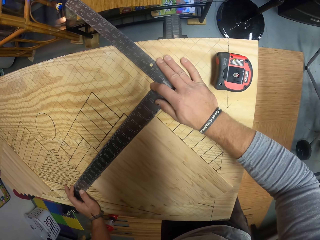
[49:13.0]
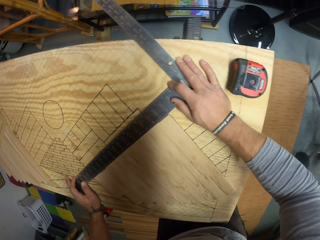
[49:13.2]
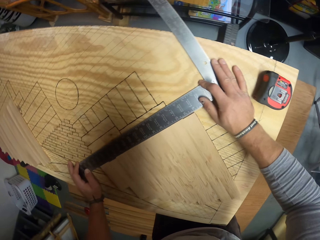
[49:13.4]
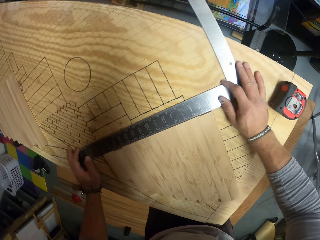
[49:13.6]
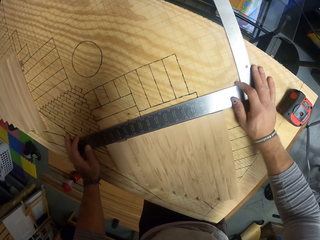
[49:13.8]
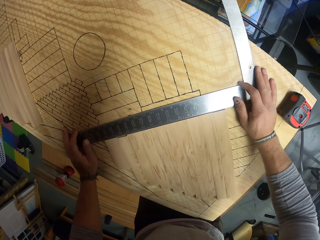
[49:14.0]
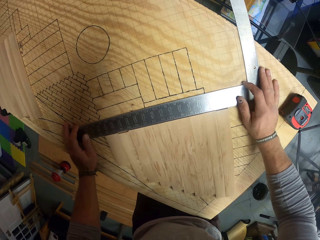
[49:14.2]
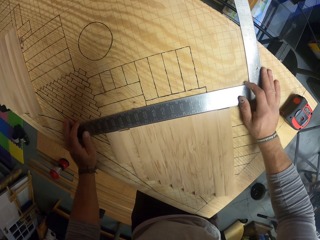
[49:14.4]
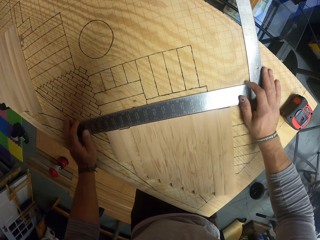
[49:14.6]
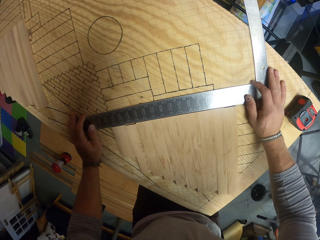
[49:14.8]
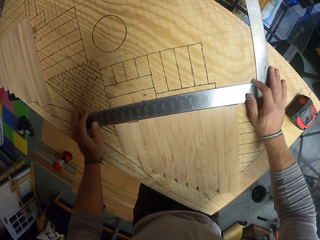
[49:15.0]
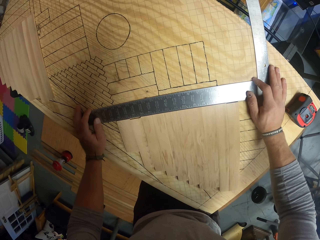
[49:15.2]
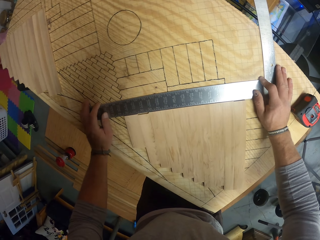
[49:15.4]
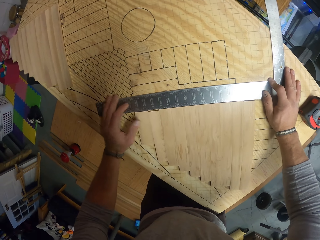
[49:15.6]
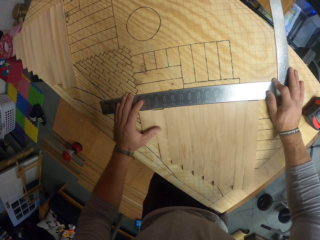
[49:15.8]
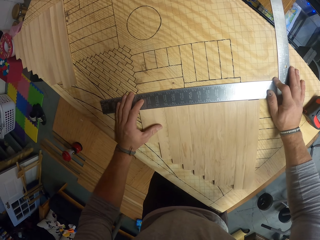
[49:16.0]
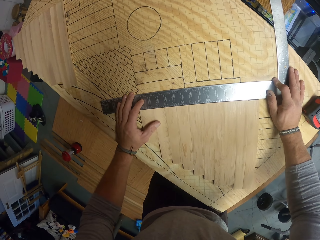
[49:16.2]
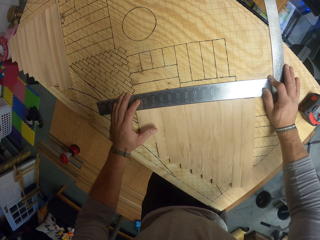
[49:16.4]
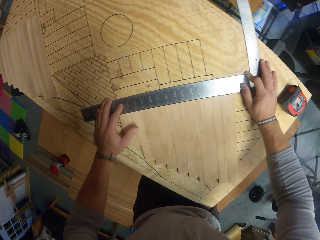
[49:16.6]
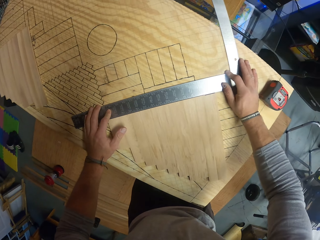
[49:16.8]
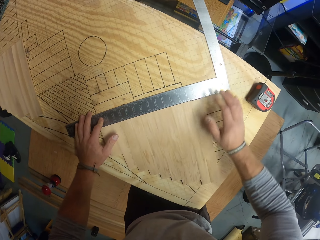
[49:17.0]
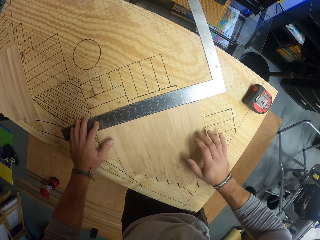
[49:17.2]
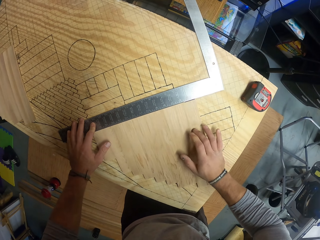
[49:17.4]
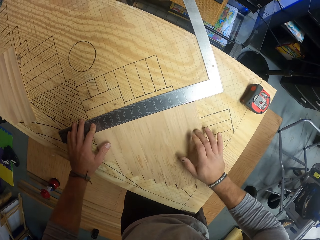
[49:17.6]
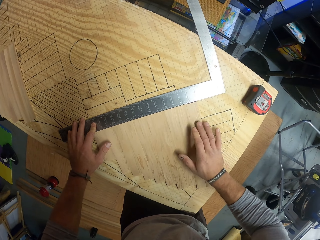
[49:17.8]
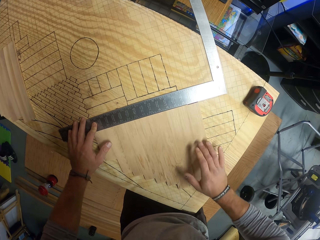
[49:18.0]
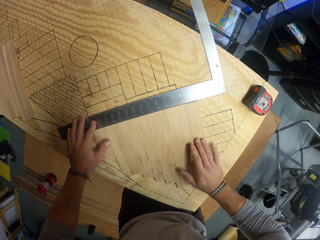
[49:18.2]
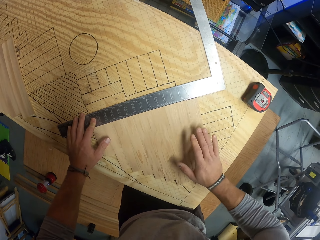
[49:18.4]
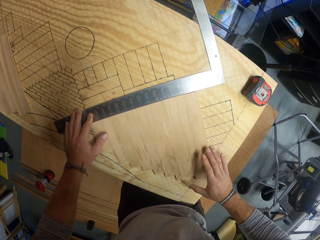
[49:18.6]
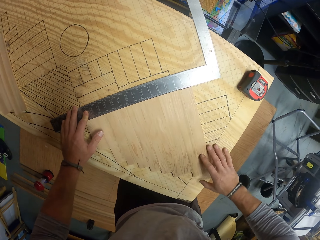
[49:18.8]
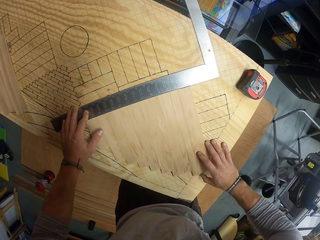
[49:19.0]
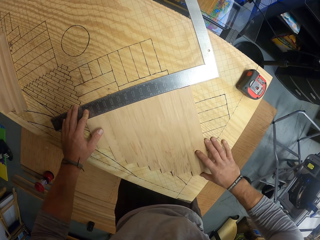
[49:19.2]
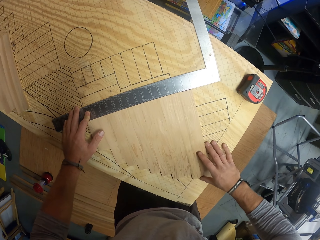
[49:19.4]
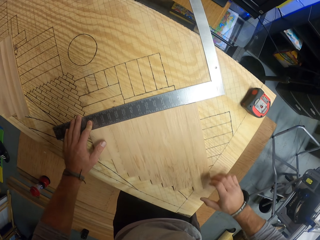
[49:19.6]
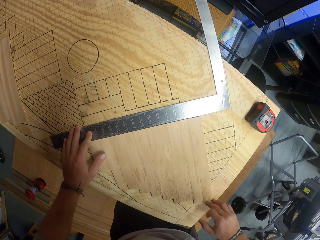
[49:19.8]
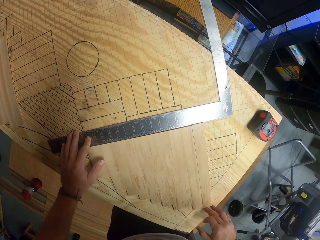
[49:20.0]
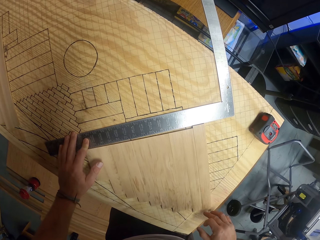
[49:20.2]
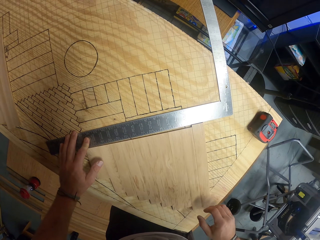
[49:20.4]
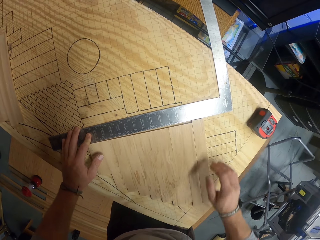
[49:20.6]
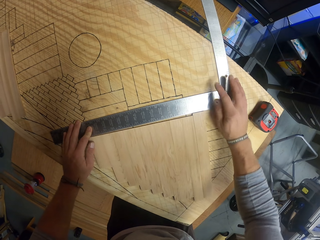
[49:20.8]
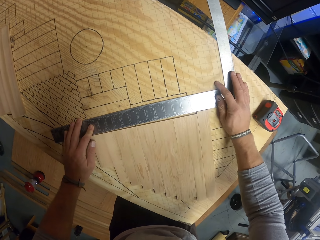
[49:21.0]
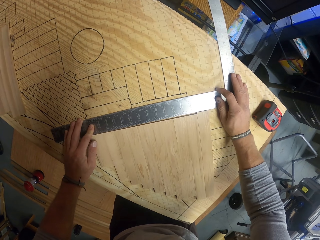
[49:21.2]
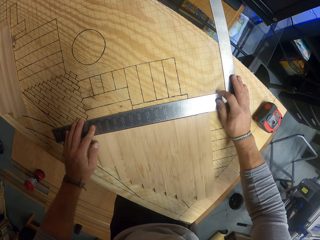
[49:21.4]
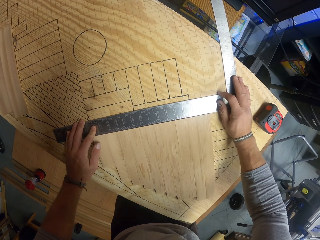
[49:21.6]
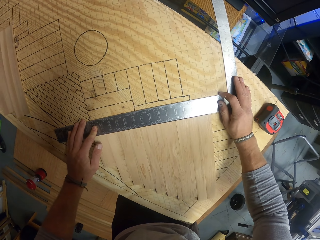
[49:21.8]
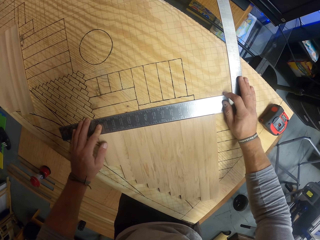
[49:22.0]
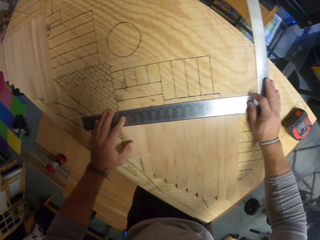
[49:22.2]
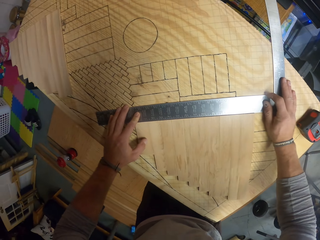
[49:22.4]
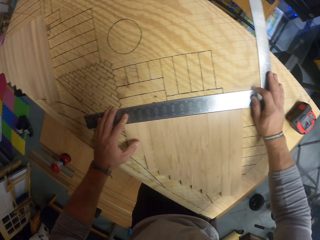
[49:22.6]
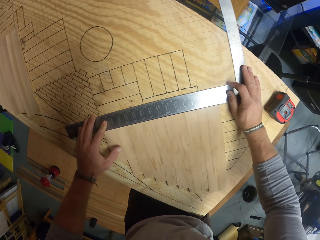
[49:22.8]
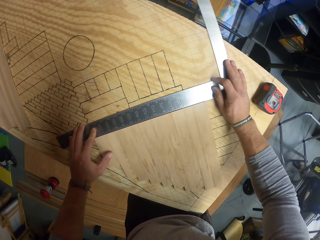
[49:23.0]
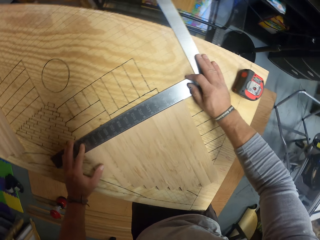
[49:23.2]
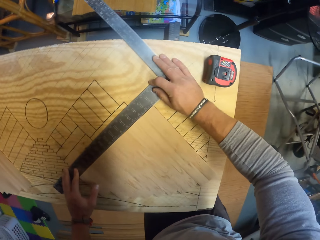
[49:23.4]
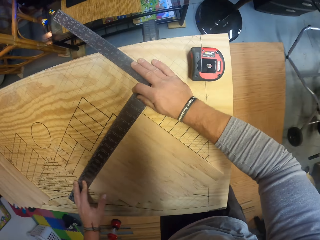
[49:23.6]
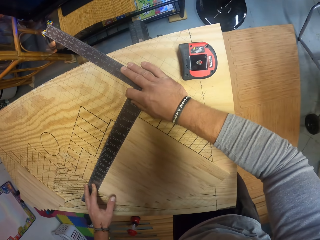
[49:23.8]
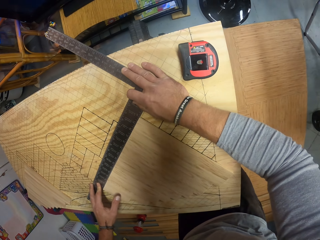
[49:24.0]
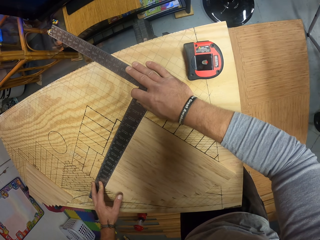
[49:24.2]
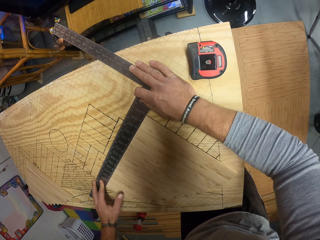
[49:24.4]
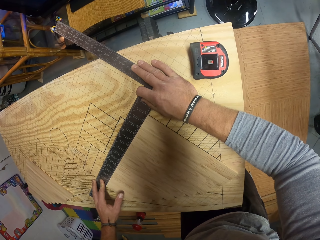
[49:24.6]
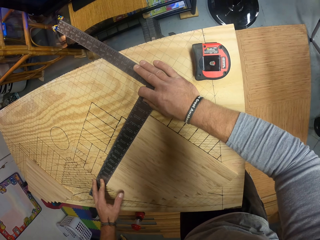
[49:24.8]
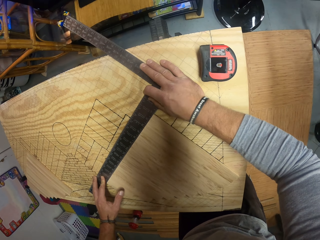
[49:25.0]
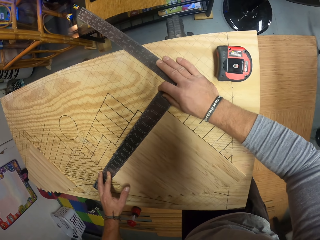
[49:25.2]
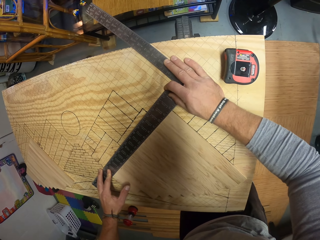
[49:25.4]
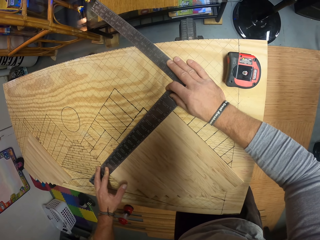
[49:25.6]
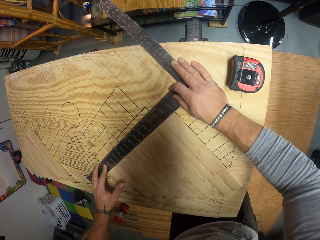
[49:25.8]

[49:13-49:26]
The camera wearer arranges the pieces of wood. They look around.

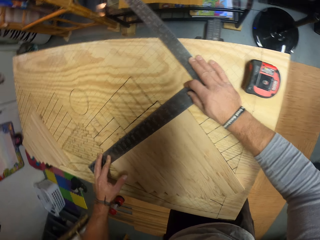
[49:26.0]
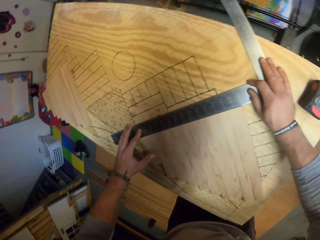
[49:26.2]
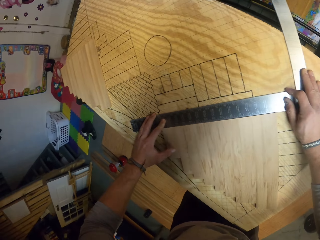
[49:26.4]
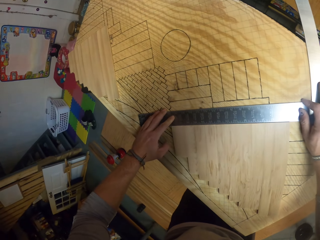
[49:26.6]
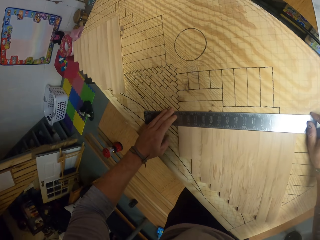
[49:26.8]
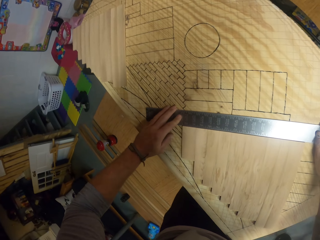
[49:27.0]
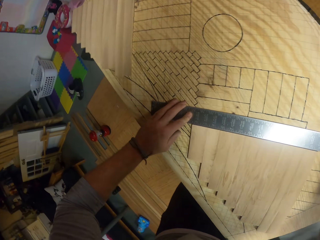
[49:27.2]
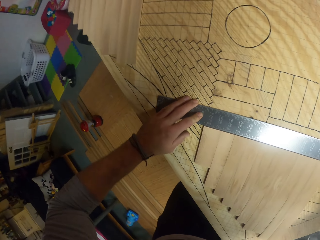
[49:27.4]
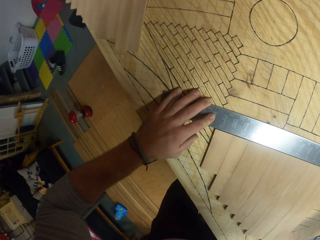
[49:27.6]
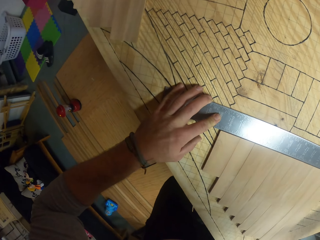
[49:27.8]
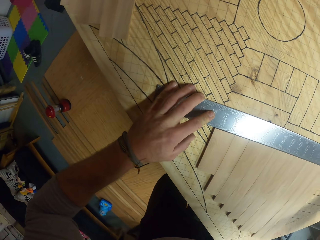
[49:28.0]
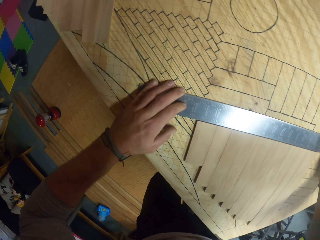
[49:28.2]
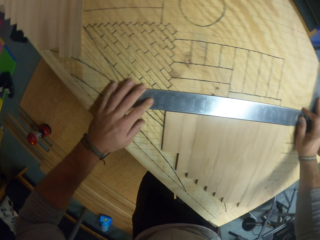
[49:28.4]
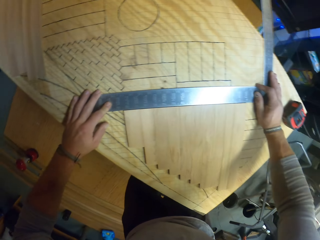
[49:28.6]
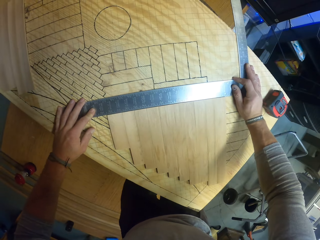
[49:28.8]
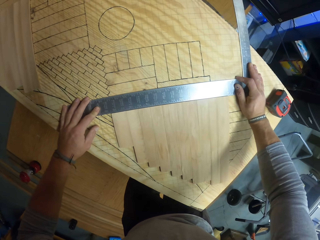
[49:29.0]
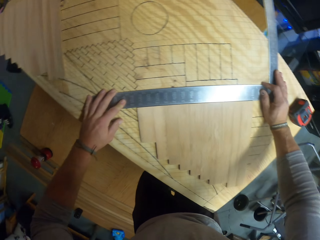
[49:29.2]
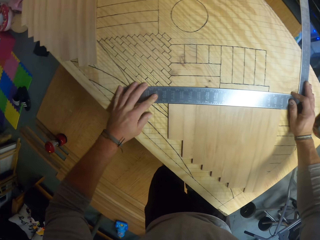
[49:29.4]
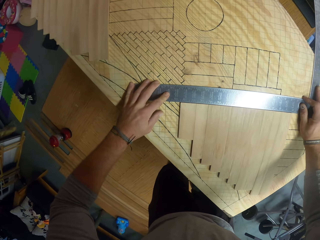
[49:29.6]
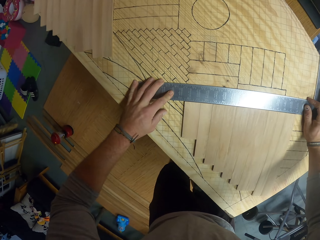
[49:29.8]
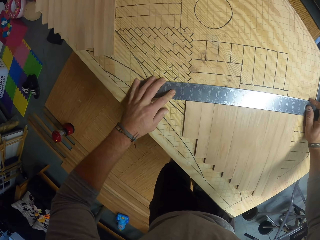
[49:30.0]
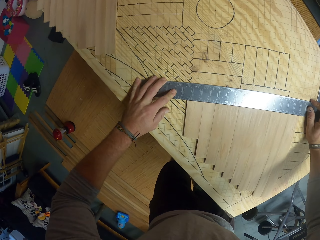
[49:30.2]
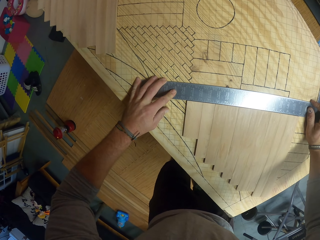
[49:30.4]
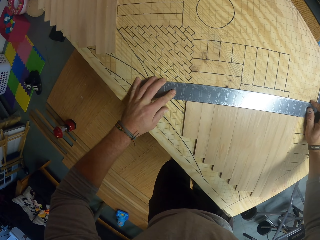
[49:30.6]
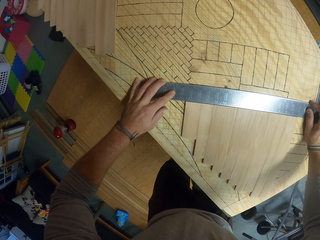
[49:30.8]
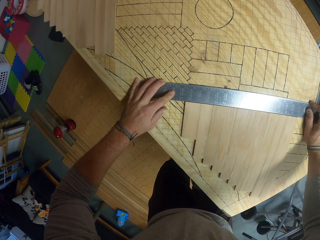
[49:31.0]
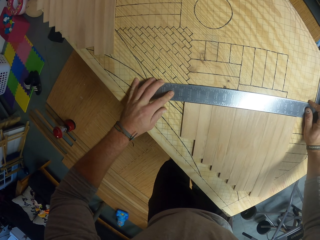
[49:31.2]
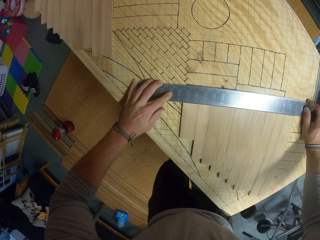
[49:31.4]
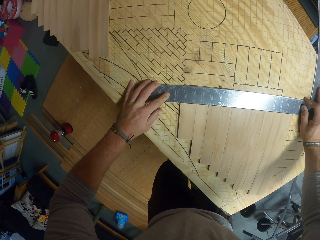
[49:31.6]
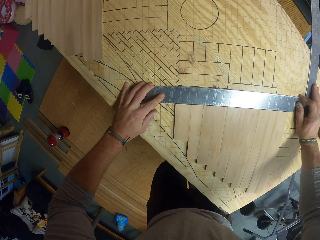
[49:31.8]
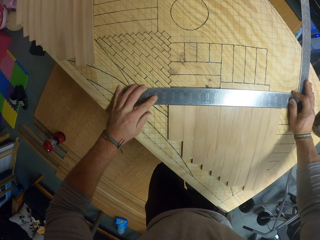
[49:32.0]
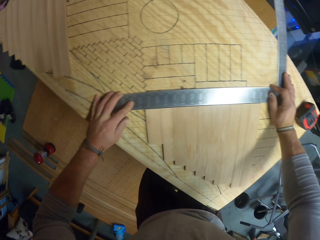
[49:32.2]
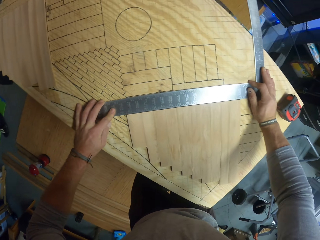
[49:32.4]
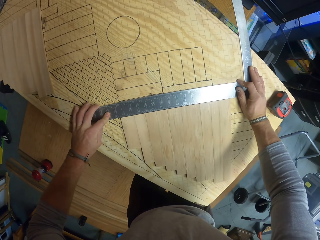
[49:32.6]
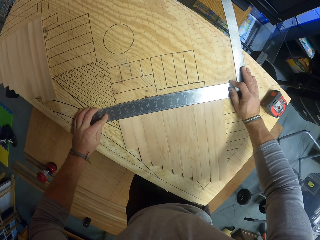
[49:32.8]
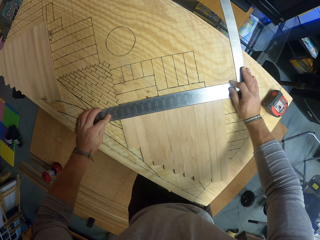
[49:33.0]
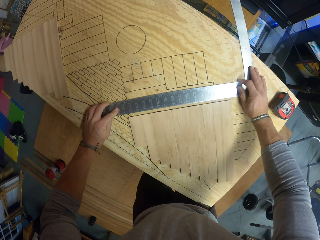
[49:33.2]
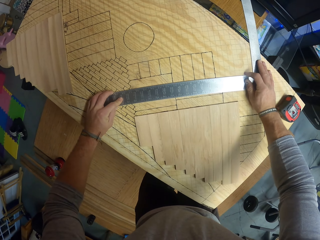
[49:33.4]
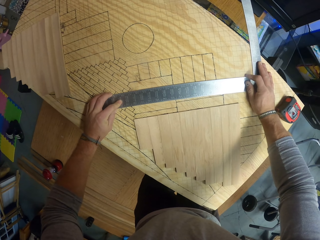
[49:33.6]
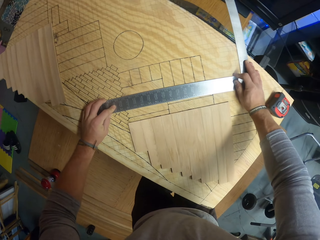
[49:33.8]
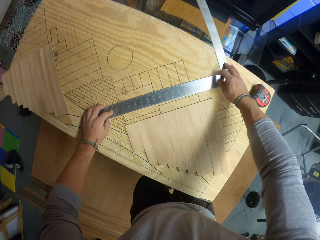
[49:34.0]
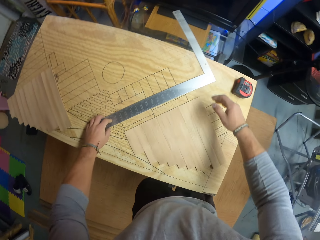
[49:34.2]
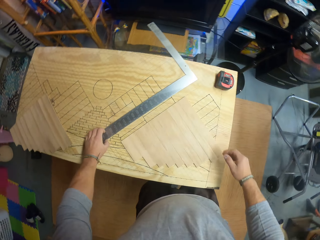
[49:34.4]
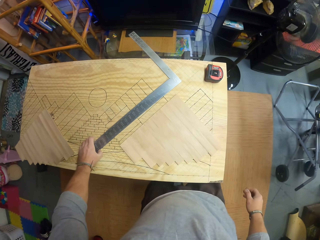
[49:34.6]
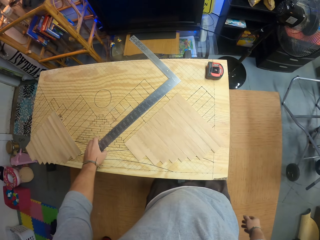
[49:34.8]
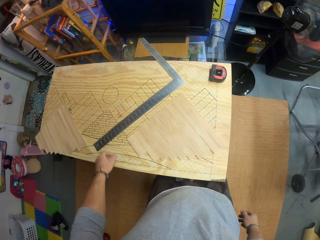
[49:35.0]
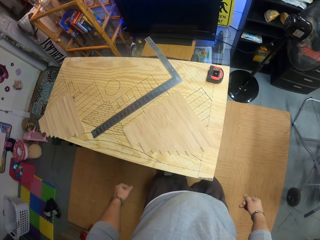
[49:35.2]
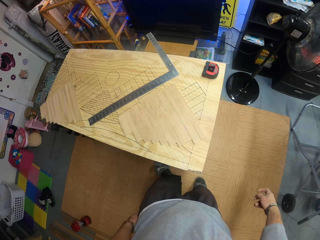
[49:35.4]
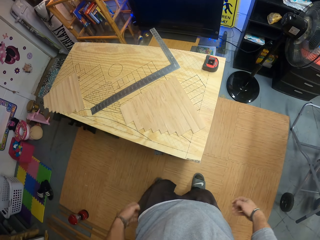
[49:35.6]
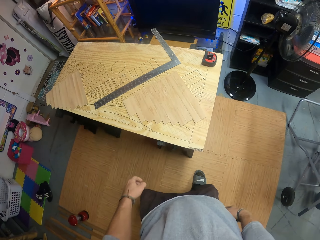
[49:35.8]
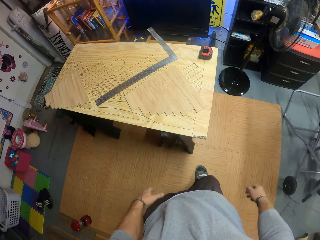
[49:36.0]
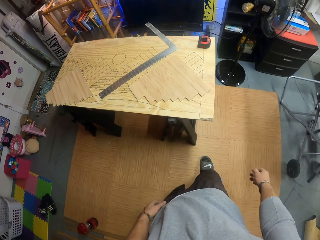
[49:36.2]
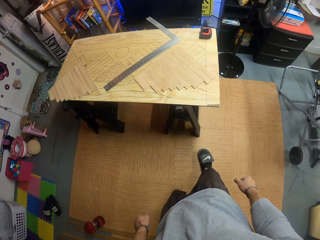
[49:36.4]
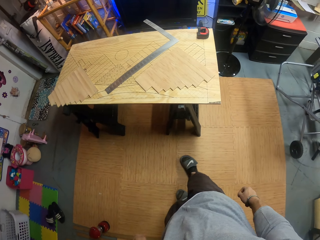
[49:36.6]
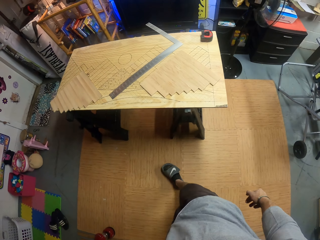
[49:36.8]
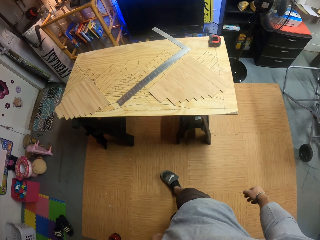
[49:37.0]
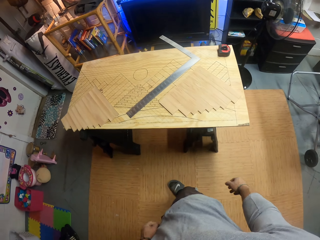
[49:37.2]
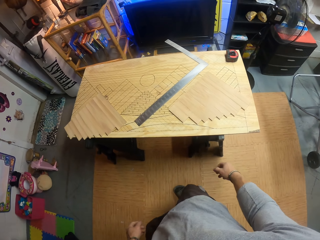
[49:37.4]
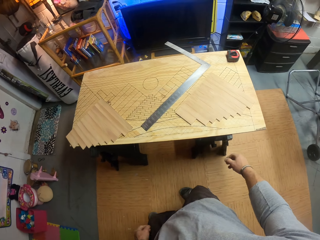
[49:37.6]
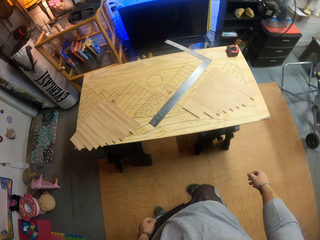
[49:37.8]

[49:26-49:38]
The camera wearer displaces the ruler. They move away from the table.
